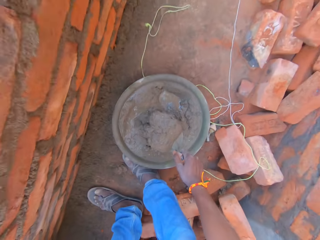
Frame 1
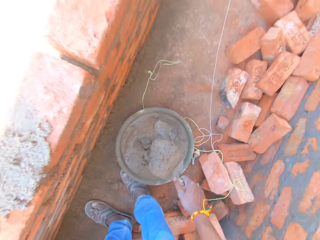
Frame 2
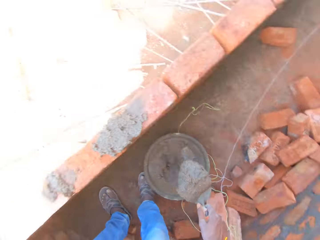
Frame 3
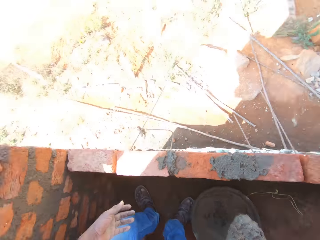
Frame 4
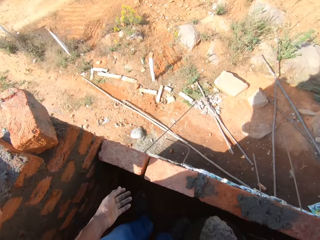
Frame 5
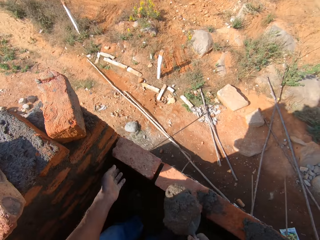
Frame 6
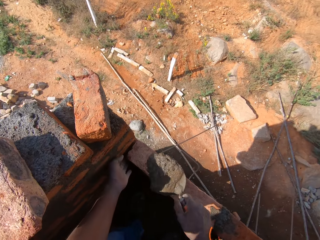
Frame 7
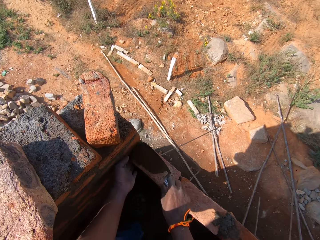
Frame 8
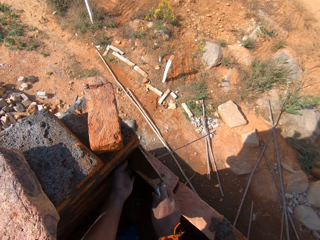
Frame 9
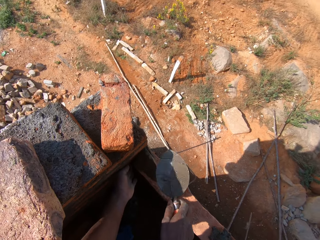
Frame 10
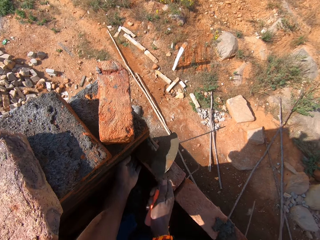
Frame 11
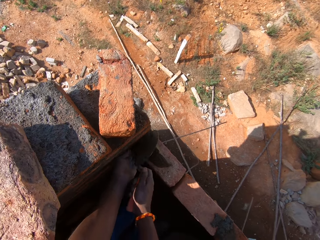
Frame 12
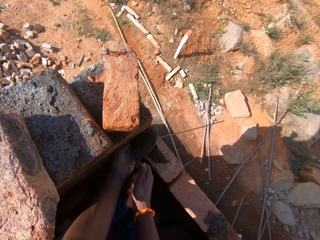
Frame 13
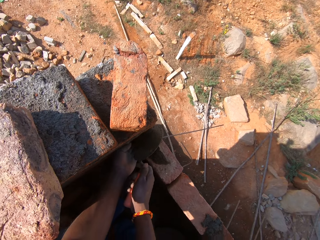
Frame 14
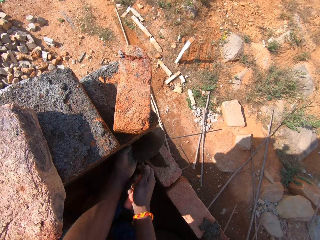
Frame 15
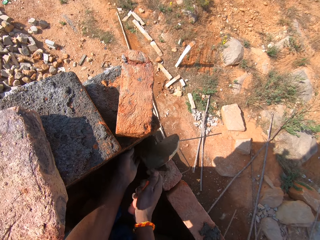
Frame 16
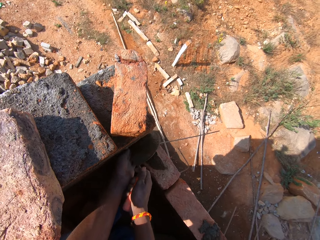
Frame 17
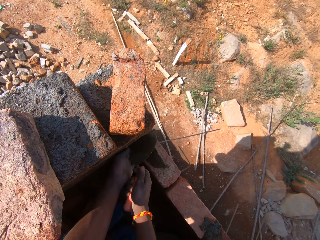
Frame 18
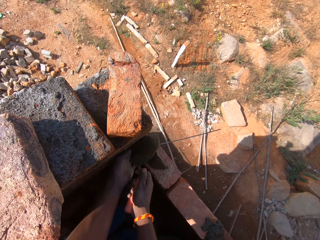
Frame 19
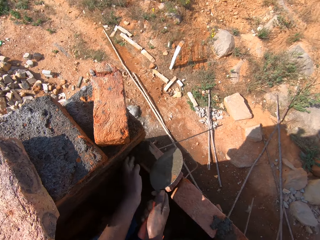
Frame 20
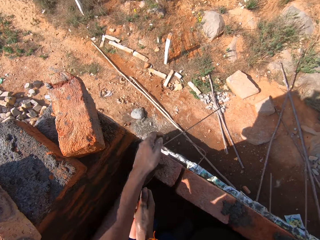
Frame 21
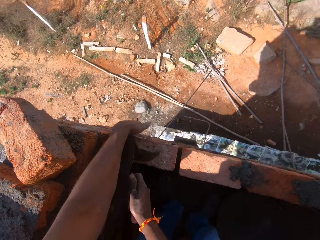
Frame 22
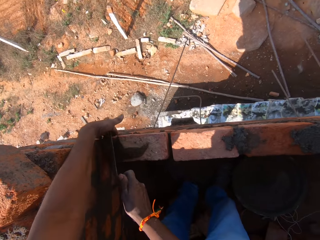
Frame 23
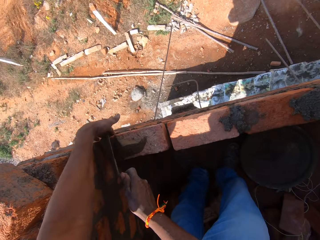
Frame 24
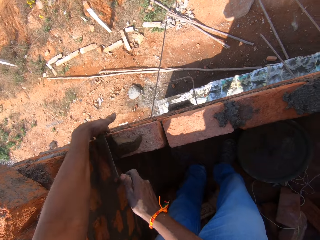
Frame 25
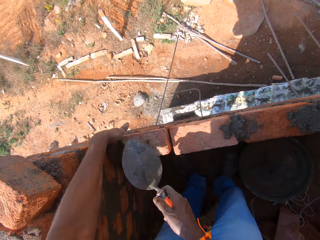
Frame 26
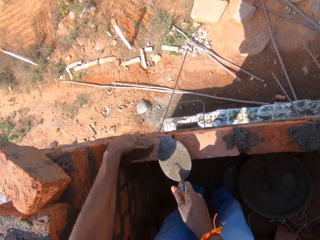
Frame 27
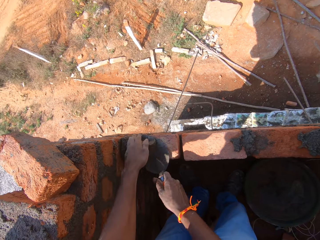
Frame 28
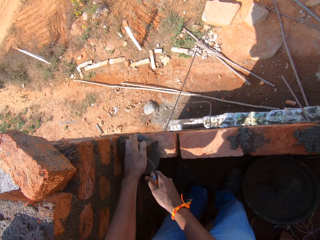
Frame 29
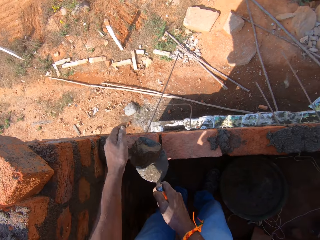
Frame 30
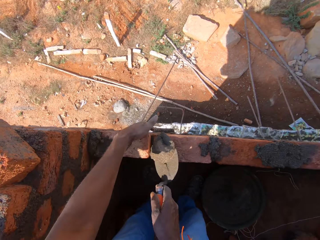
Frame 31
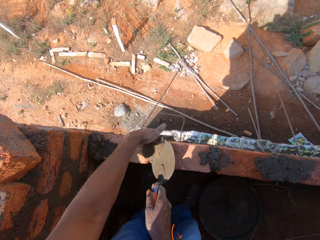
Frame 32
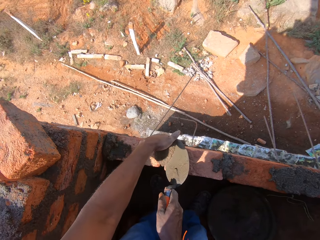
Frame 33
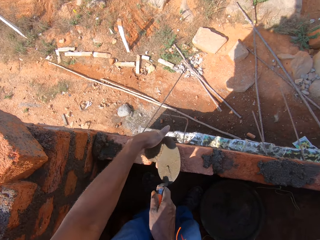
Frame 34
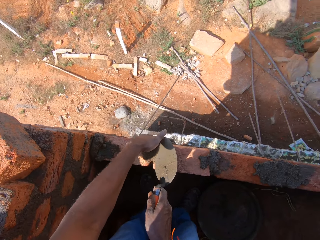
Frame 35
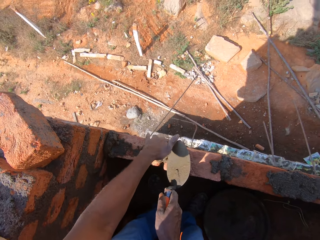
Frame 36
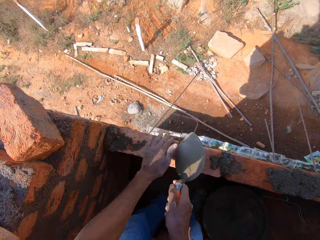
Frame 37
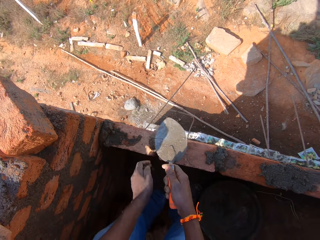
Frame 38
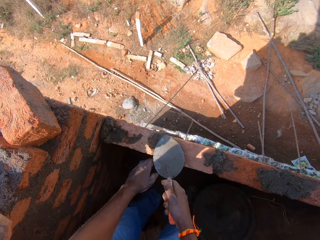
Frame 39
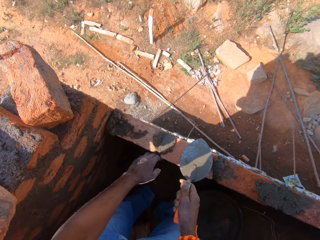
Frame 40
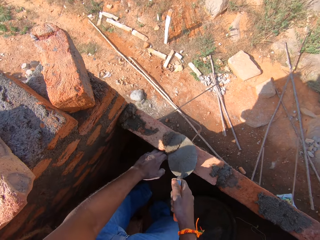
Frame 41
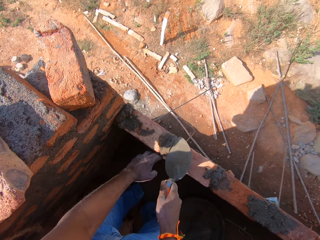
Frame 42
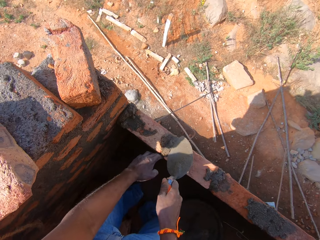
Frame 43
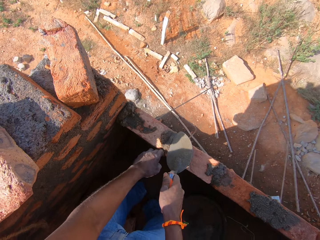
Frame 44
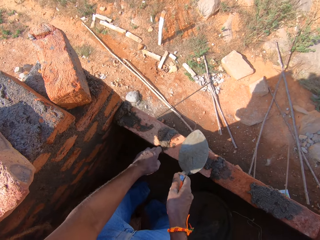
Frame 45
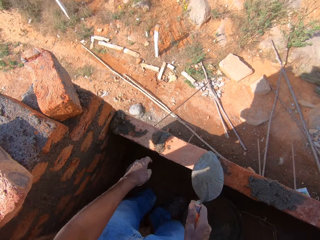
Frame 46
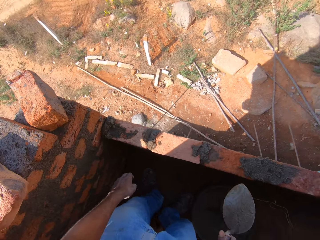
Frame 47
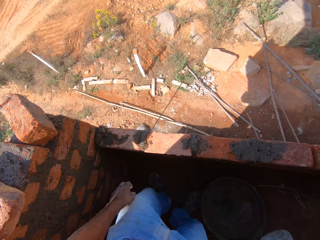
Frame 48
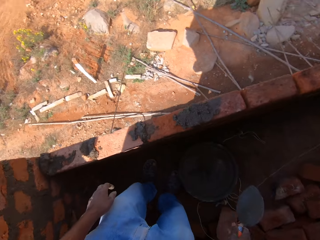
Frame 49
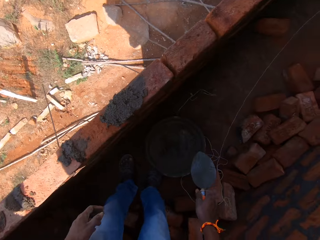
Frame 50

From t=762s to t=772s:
The camera wearer collects the mixture of cement from the basin with the spoon with his right hand. He puts cement on the wall brick with the spoon with his right hand. He scrubs the brick with the spoon with his right hand. He holds the brick with his left hand. He spreads cement on the wall bricks with the spoon with his right hand.

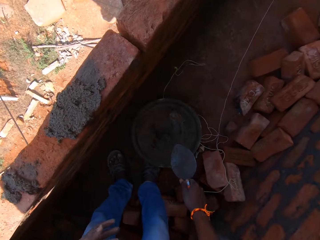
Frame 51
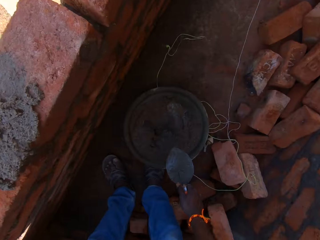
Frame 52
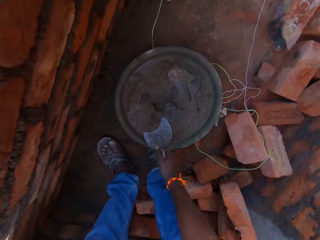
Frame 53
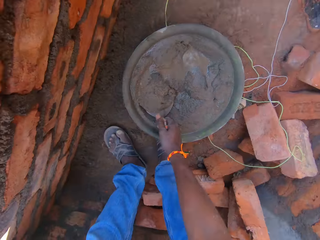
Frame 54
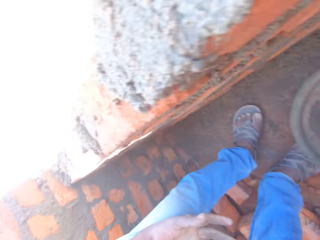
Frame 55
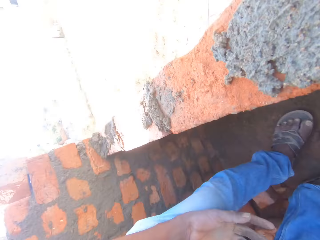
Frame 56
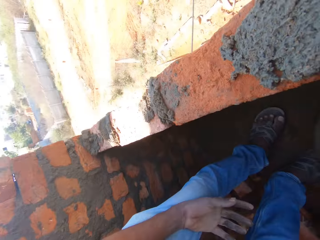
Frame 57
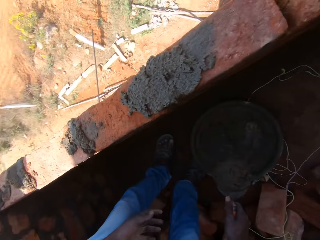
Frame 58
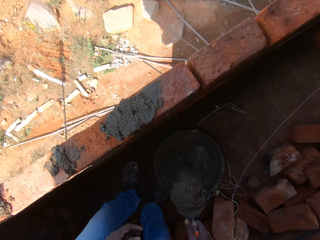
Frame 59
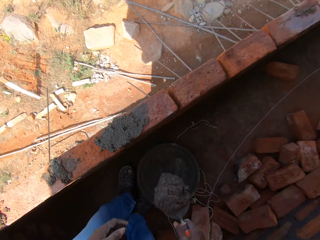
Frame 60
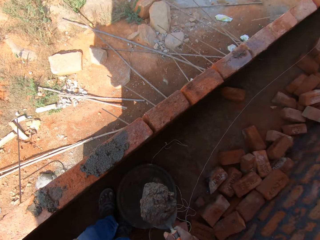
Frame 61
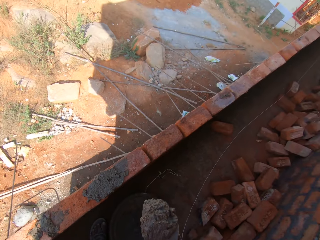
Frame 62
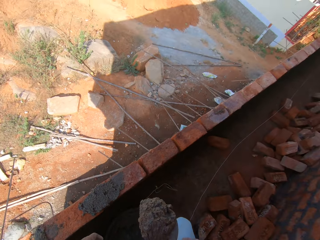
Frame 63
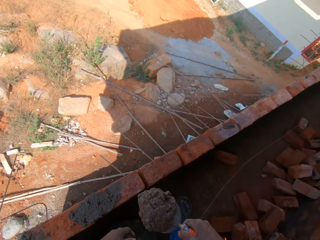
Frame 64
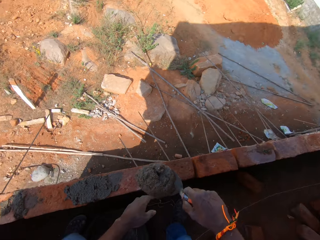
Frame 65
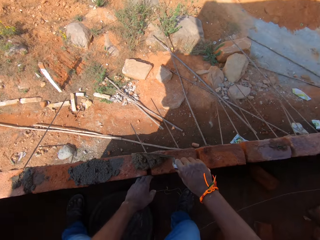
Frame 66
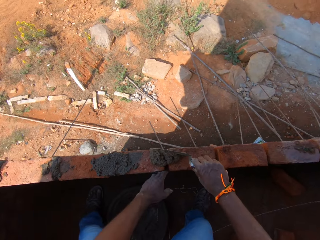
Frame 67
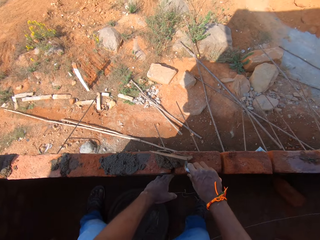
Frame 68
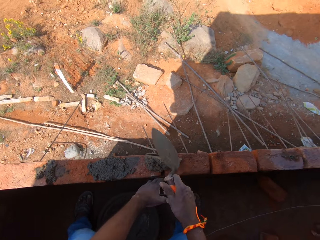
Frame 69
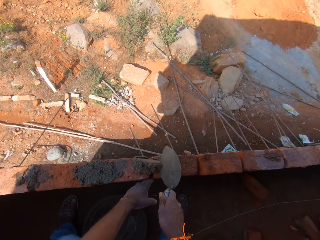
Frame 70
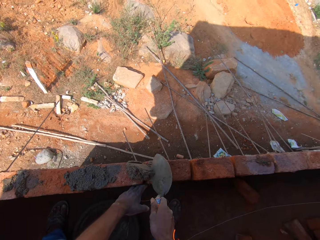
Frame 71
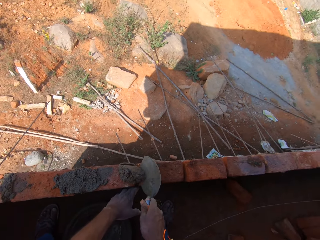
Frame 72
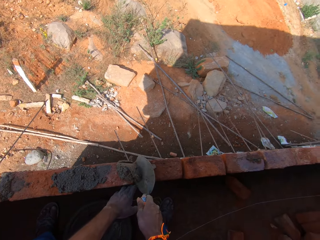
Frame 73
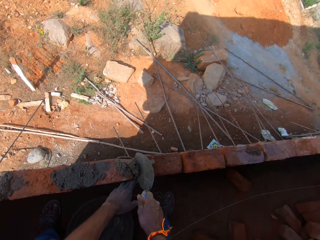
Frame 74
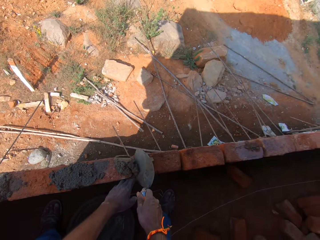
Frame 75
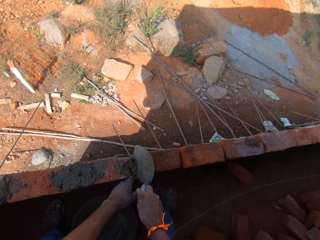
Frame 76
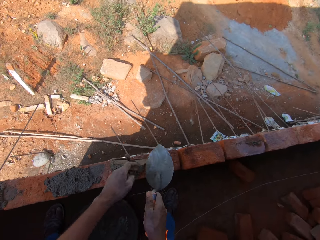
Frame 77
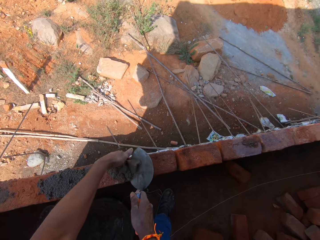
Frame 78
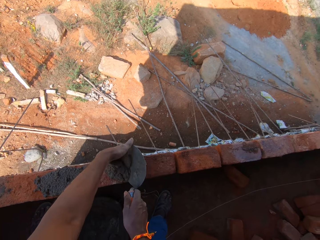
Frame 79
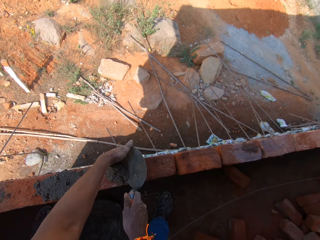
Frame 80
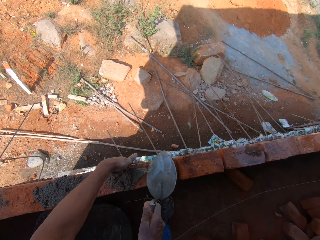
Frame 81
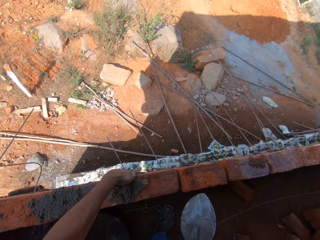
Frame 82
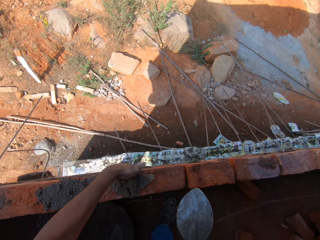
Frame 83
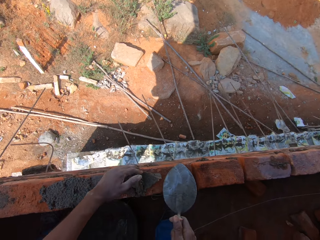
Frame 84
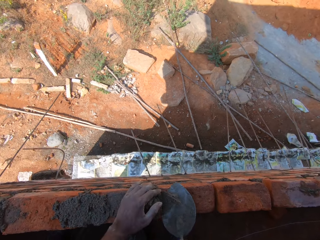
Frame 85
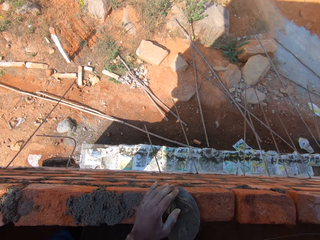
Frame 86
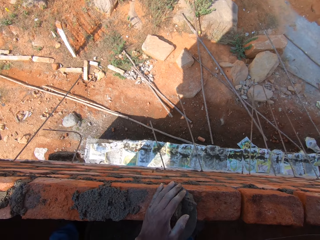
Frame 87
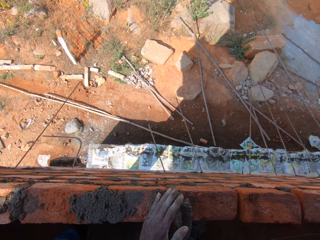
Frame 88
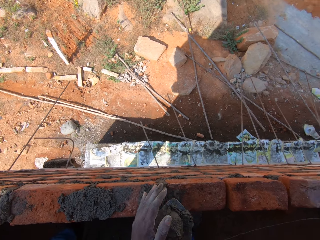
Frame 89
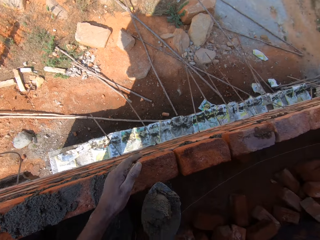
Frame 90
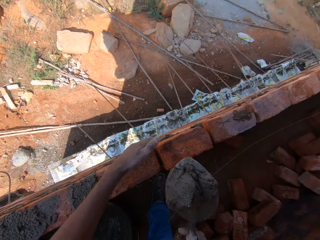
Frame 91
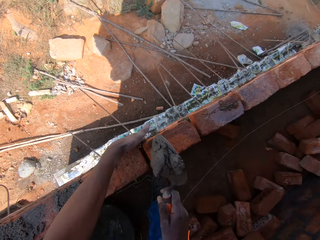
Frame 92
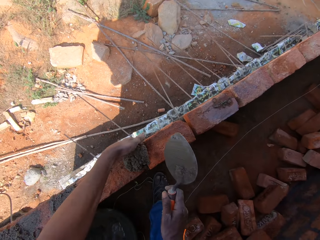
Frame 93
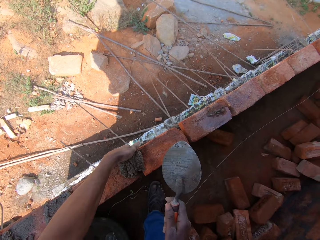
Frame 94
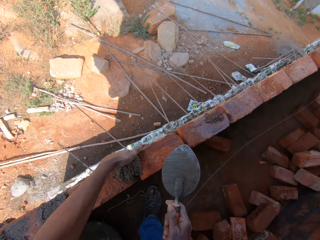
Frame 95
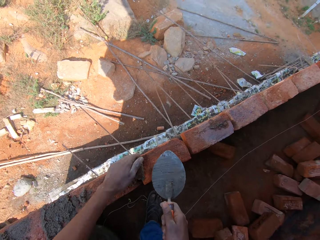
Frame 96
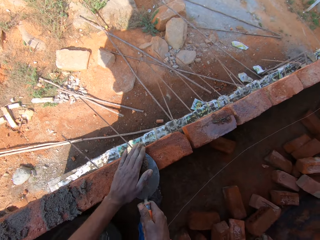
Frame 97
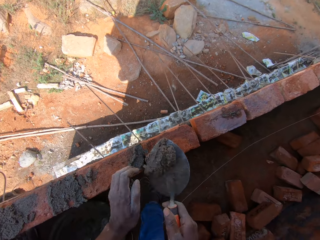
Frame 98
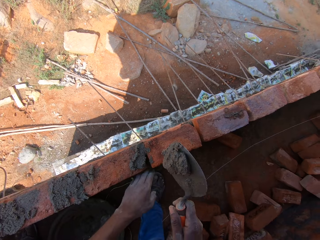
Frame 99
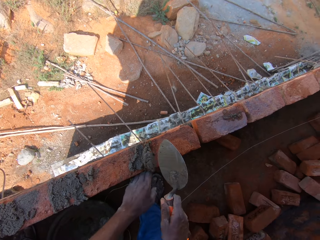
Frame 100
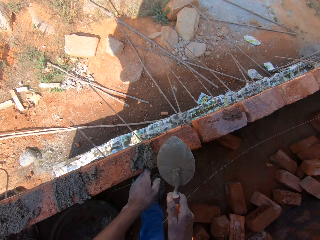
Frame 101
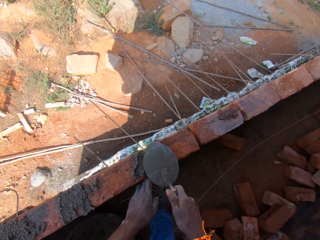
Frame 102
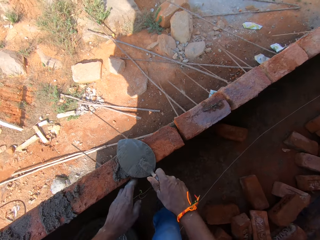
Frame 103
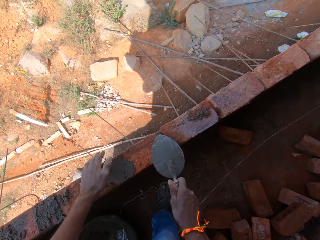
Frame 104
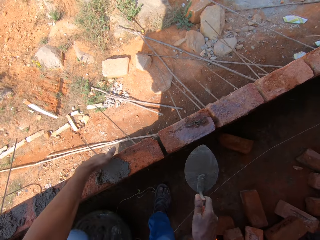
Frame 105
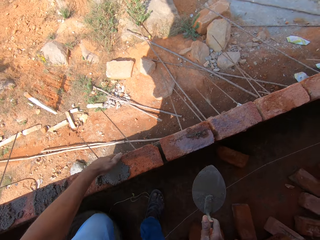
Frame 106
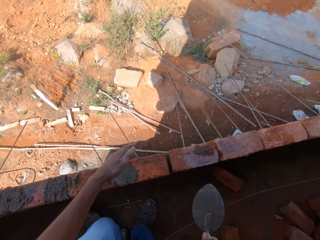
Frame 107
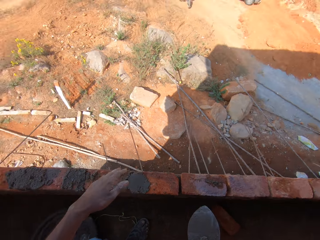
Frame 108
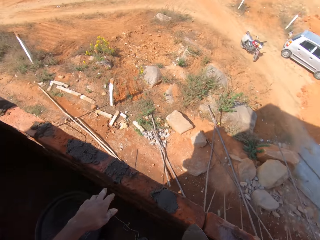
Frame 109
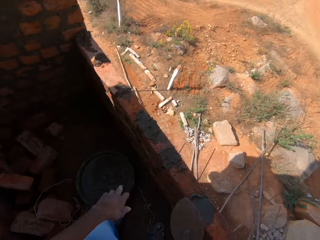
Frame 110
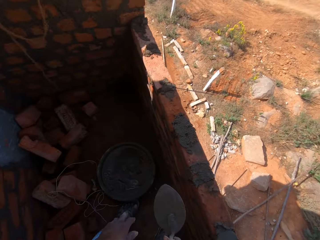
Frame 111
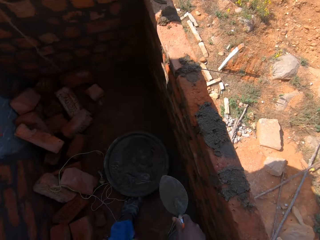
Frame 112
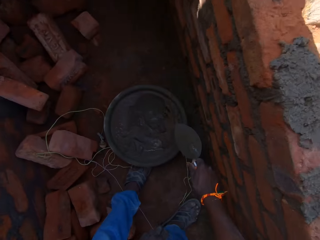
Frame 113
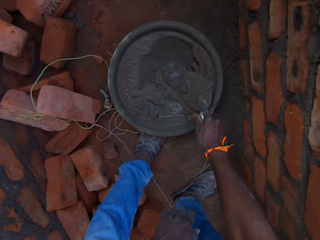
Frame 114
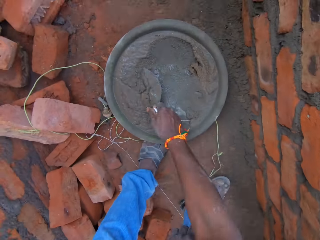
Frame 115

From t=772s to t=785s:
The camera wearer collects the mixture of cement from the basin with the spoon with his right hand. He puts cement on the wall brick with the spoon with his right hand. He spreads cement on the bricks with the spoon with his right hand.
